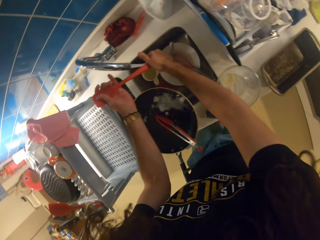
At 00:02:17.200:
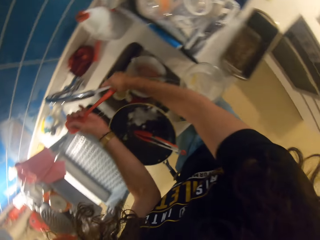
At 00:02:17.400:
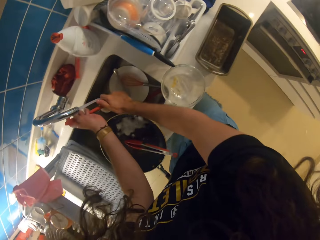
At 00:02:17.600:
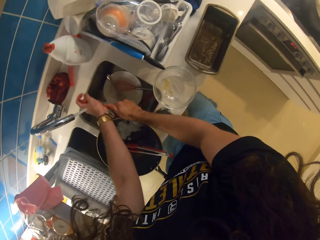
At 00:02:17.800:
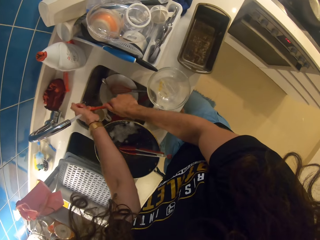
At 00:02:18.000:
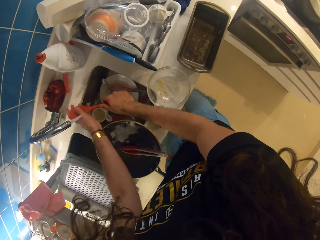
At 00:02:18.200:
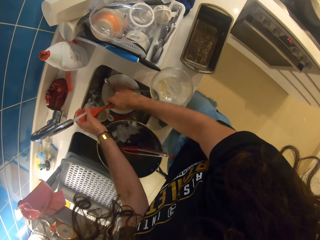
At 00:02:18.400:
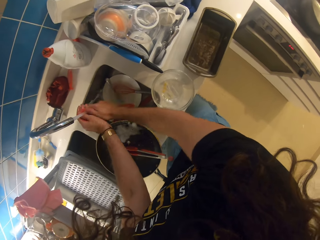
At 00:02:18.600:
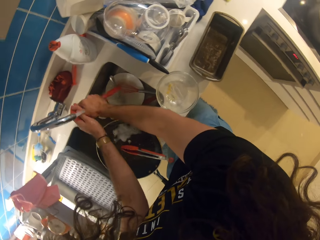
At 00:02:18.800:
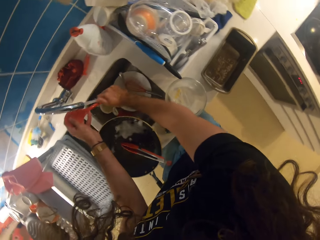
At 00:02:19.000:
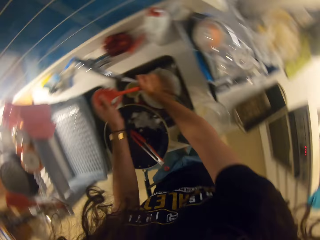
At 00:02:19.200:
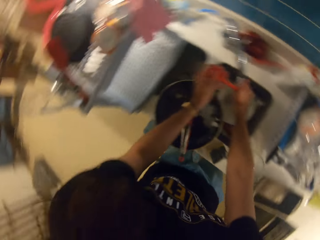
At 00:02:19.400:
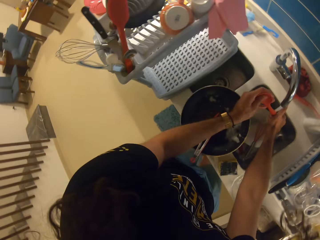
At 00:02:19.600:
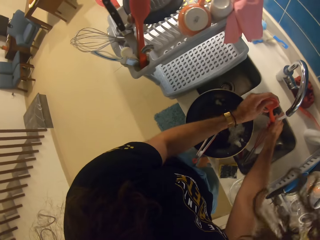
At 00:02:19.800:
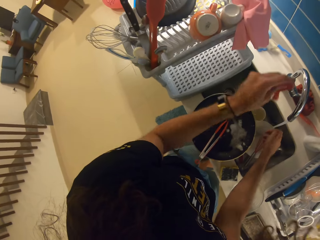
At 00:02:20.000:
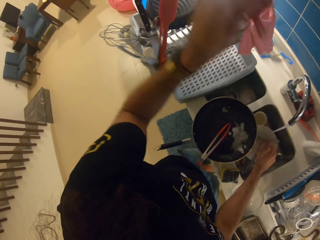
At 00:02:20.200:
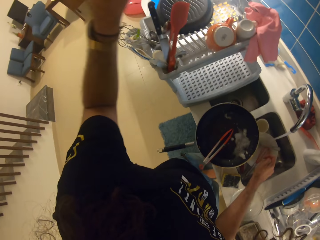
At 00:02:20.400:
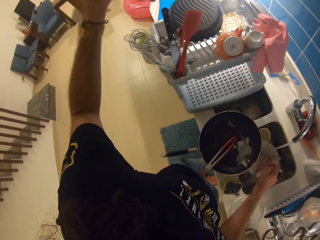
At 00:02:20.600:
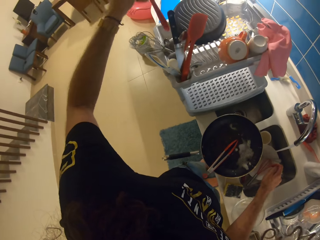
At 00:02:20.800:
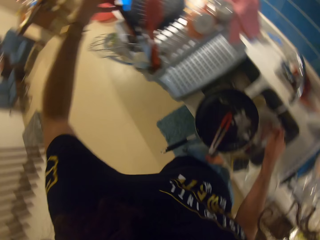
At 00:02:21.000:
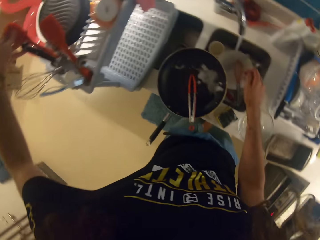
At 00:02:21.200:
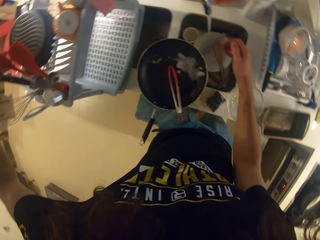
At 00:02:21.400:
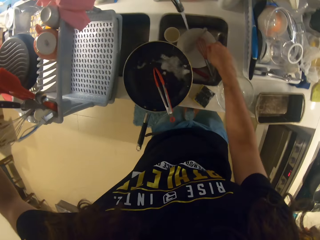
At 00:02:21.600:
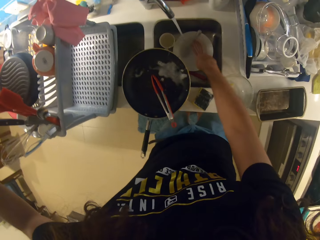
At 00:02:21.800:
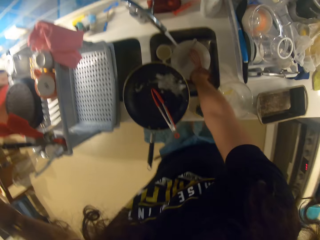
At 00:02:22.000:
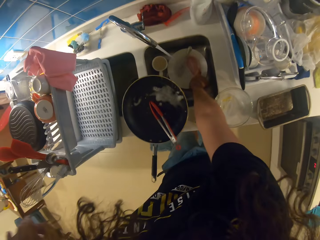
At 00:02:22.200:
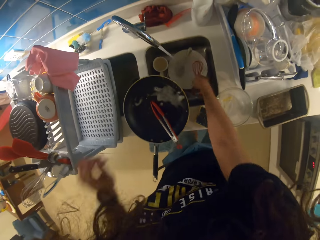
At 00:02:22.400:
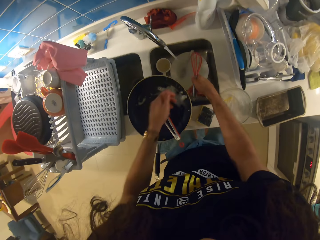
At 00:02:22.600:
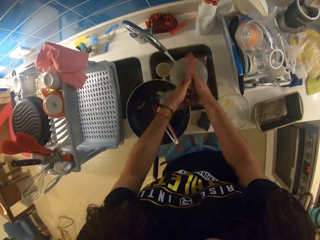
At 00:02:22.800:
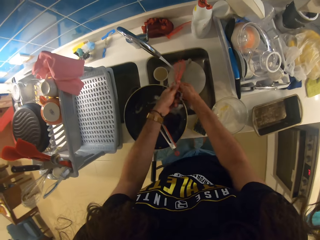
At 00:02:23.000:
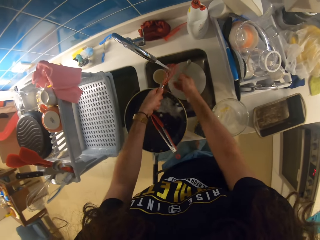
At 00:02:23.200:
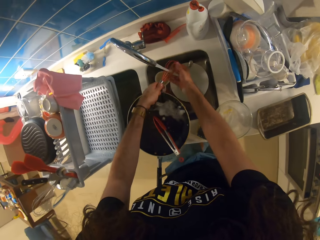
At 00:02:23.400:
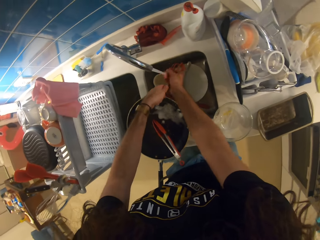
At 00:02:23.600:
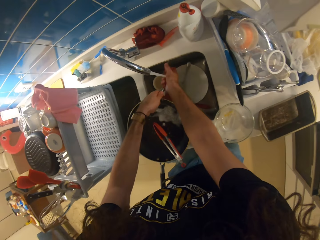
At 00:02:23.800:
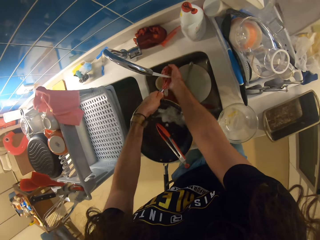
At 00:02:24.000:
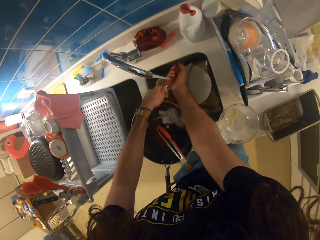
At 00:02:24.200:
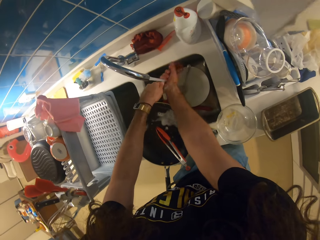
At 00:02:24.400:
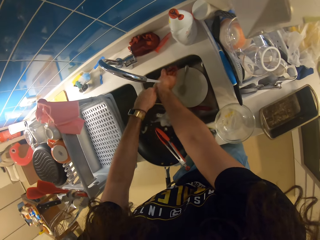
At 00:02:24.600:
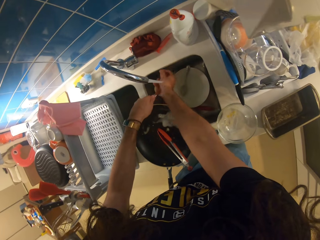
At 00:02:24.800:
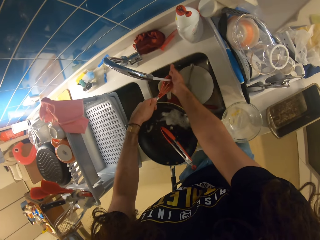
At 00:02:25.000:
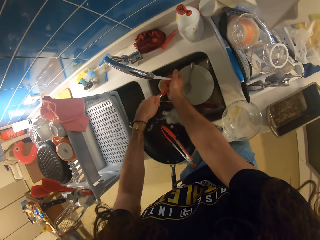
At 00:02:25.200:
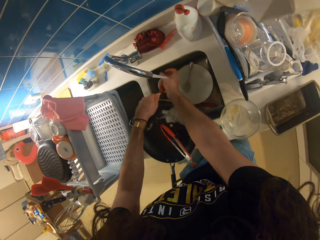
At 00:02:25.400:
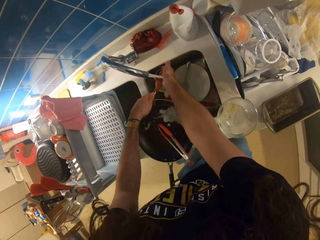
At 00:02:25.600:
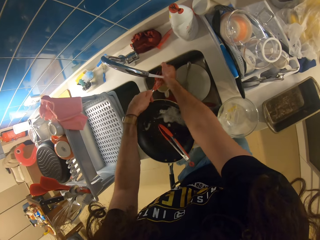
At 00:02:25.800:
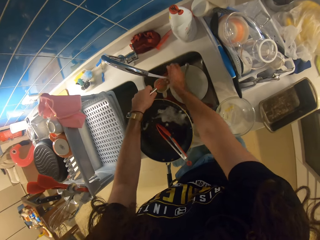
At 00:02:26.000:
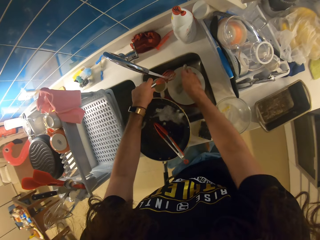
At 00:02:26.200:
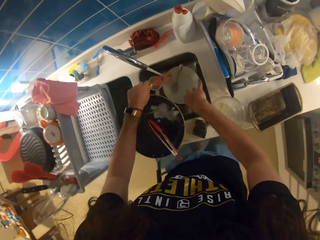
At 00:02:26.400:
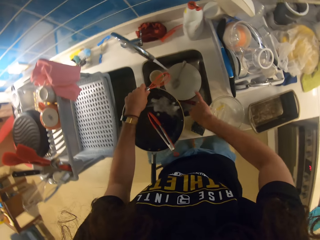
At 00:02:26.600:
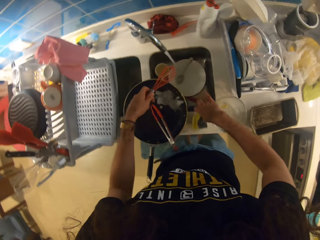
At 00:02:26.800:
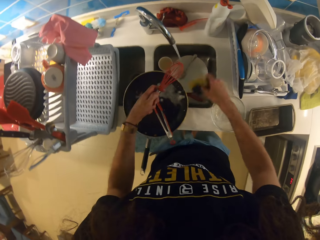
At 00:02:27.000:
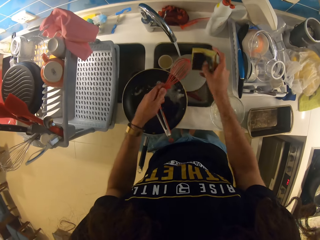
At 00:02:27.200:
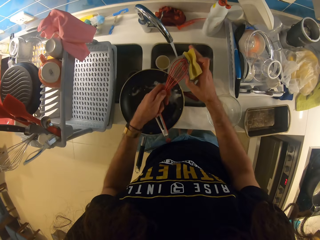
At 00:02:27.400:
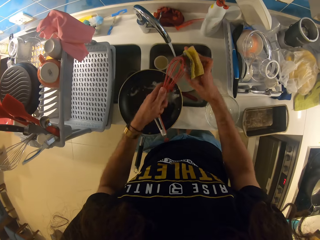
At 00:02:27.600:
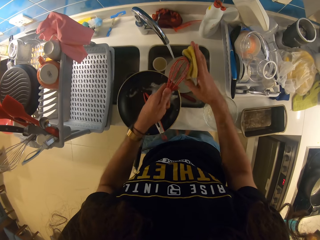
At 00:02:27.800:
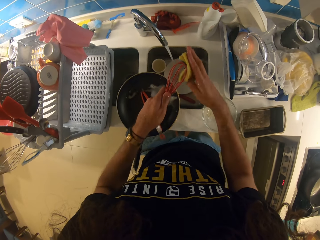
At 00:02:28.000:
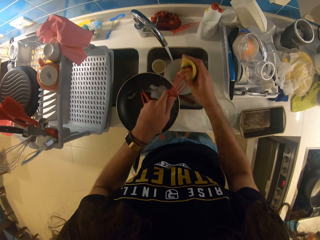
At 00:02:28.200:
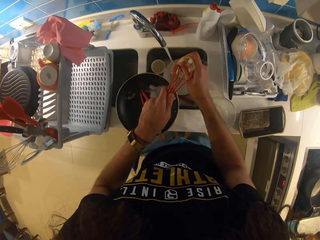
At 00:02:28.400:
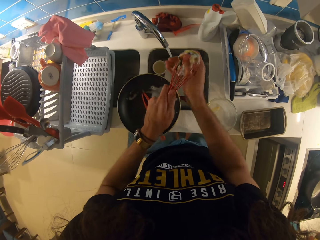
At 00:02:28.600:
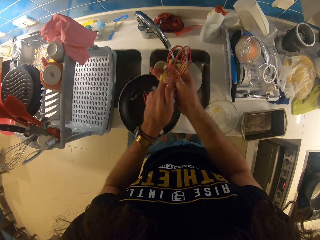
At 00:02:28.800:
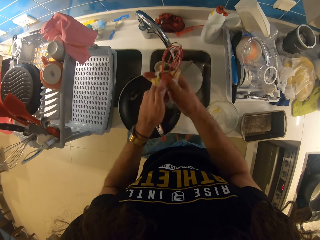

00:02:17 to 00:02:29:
The camera wearer puts the spoon on the dish drier. They wash the egg mixer.

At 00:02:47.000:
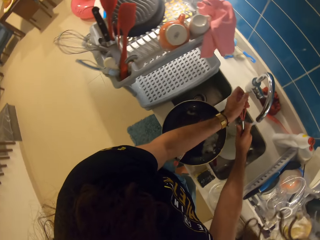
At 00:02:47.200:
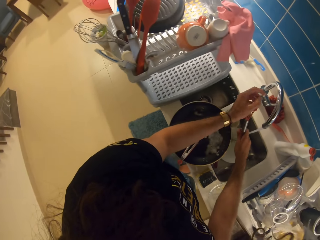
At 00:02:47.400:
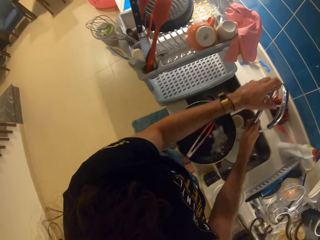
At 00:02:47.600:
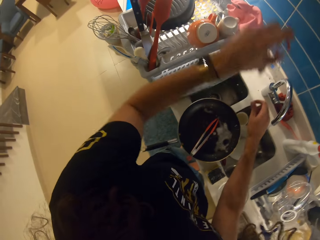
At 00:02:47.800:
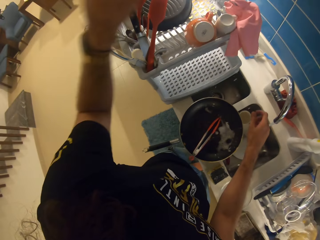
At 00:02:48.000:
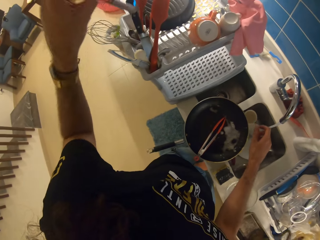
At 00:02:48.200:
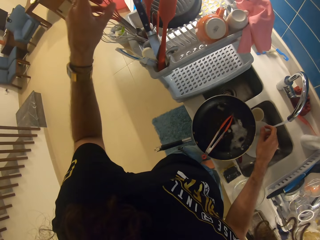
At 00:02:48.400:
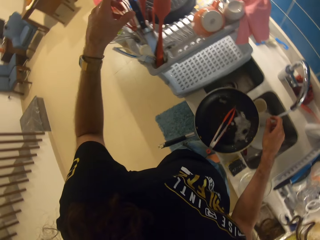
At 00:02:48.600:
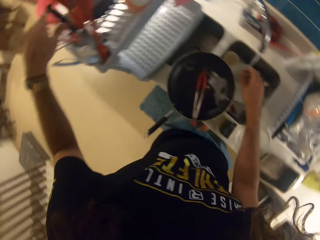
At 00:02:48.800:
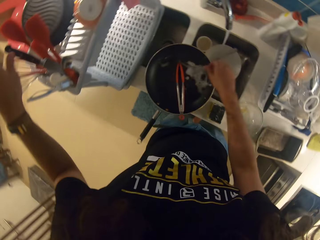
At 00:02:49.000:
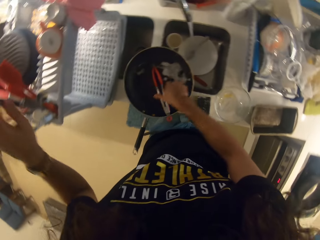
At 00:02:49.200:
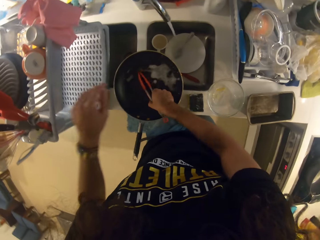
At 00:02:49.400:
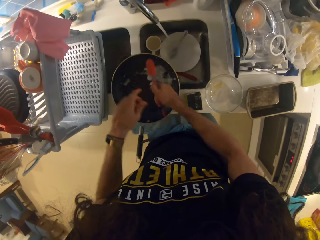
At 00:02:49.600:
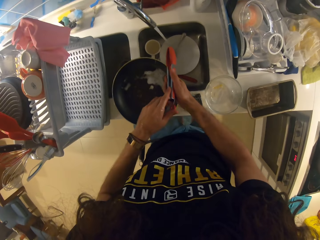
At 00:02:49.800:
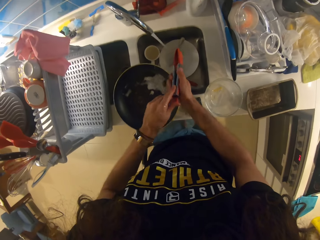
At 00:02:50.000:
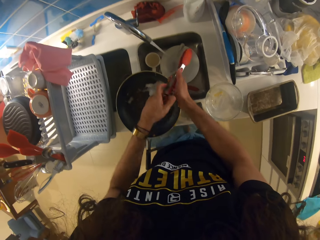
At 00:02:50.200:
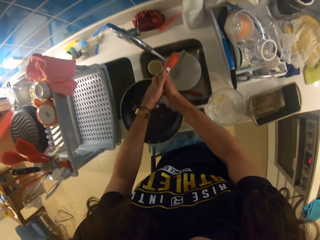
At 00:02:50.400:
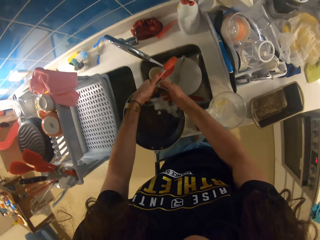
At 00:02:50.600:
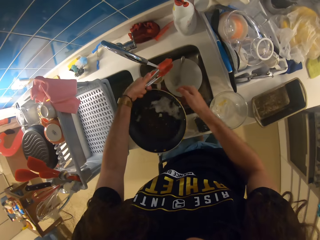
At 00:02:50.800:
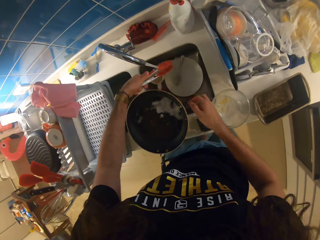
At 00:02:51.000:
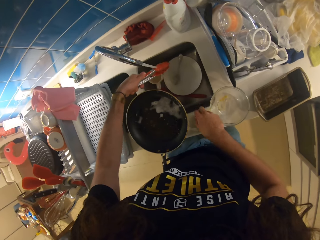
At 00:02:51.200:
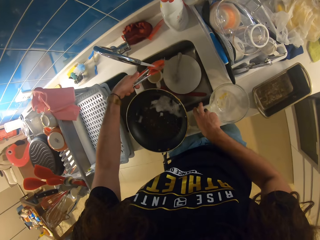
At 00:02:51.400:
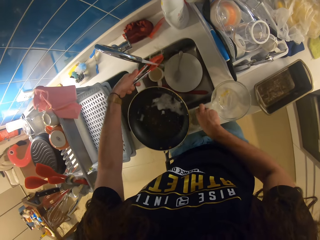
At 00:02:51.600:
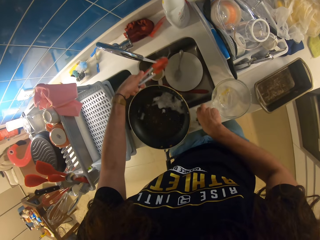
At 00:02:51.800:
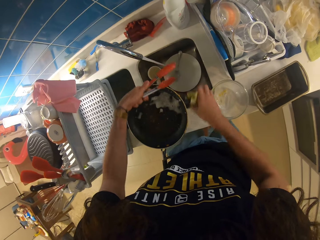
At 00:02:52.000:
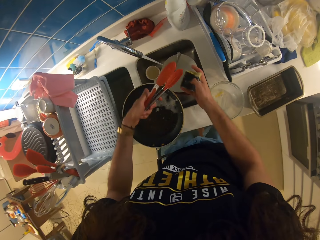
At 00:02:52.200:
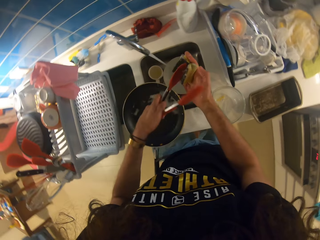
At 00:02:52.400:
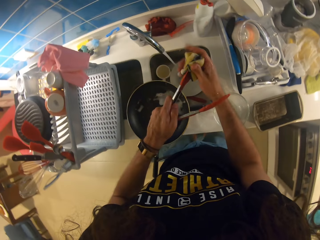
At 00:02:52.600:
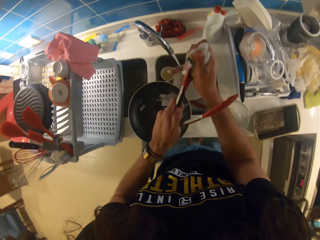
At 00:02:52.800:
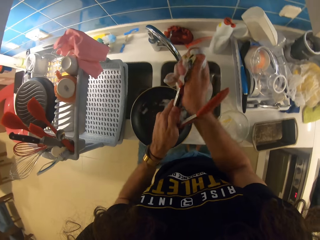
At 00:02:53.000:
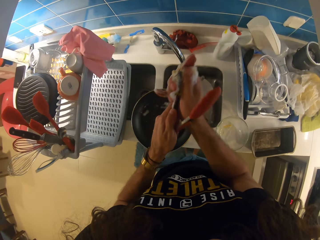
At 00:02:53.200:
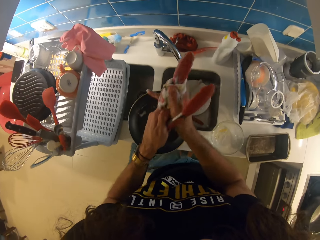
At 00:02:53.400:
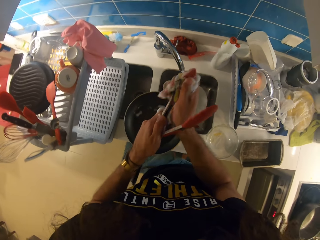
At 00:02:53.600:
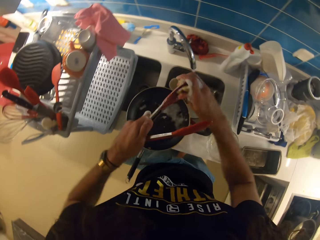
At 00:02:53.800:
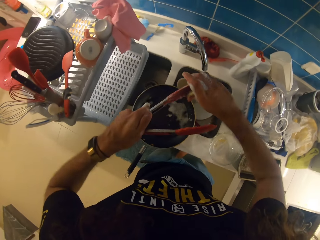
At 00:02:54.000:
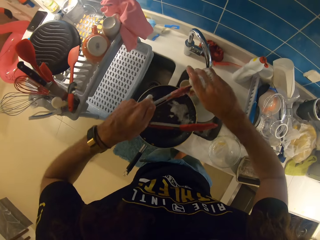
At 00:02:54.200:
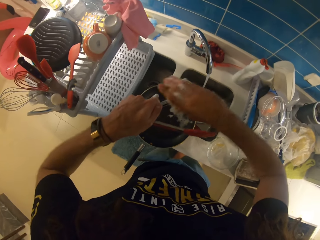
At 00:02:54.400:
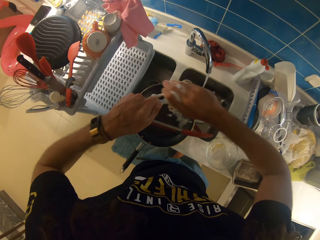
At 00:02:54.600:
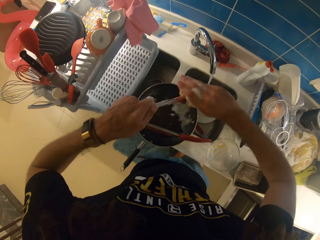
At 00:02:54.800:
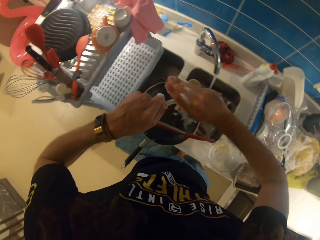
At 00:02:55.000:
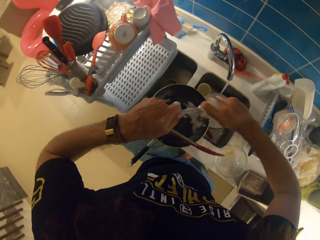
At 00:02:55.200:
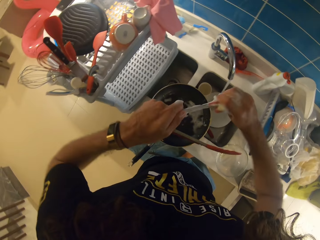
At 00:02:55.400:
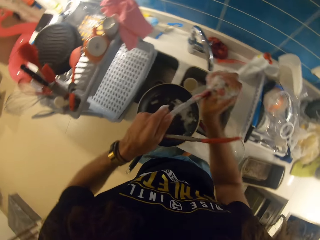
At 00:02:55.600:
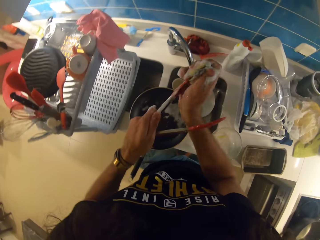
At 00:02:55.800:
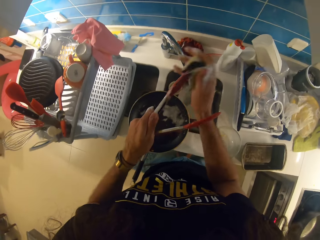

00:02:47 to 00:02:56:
The camera wearer puts the egg mixer on the dish drier. They wash the serving tong with a dish washing sponge.
